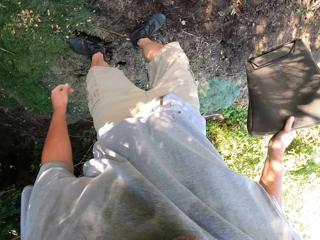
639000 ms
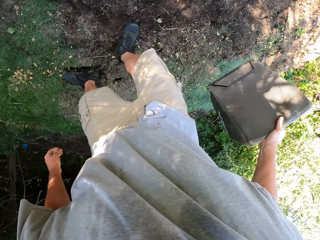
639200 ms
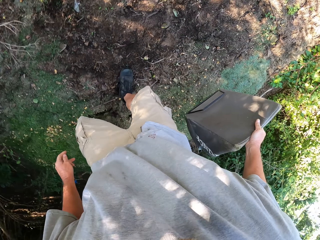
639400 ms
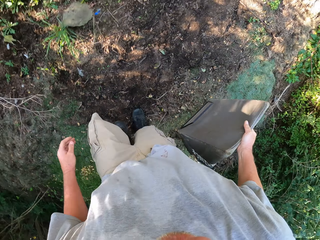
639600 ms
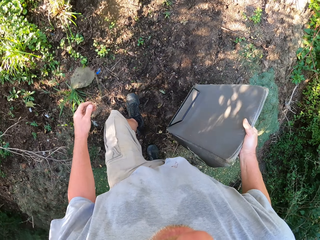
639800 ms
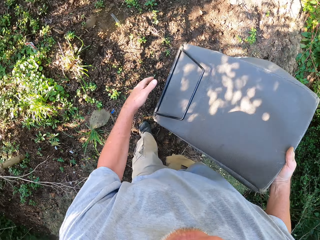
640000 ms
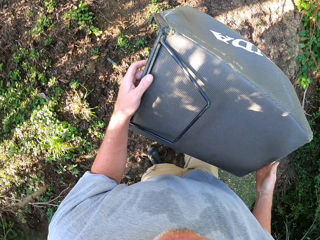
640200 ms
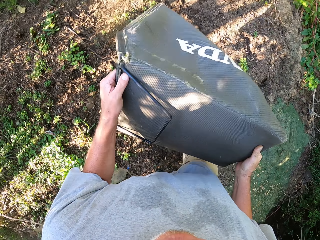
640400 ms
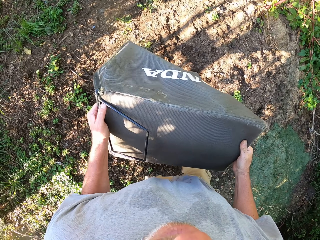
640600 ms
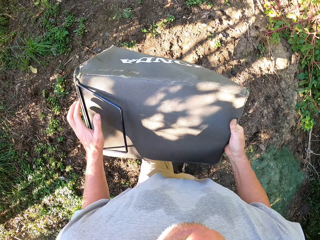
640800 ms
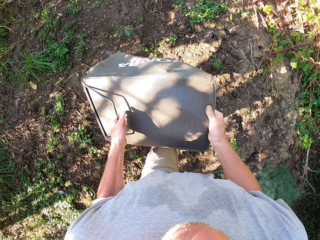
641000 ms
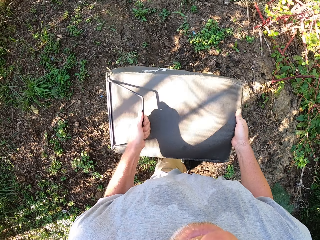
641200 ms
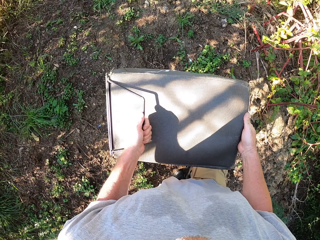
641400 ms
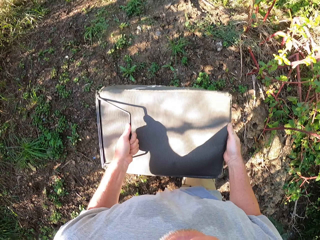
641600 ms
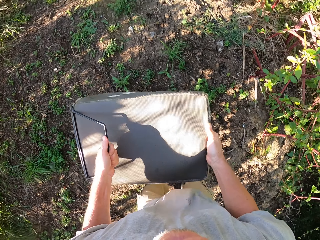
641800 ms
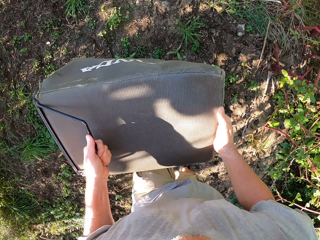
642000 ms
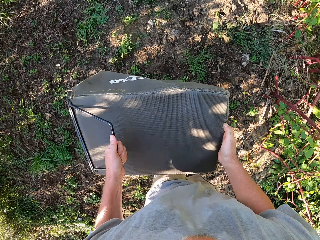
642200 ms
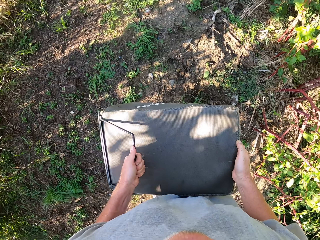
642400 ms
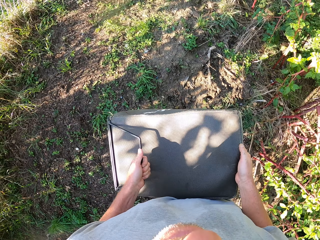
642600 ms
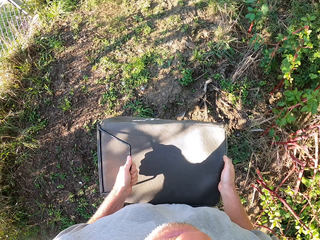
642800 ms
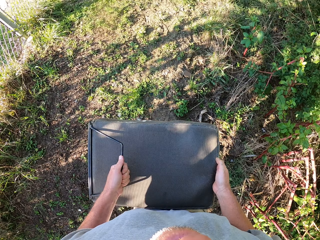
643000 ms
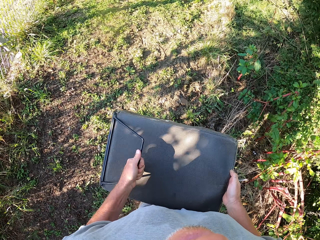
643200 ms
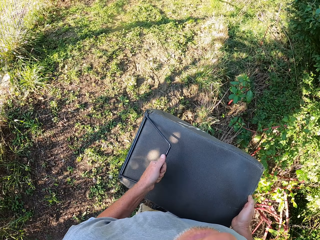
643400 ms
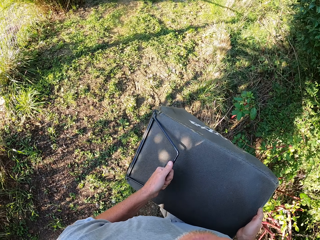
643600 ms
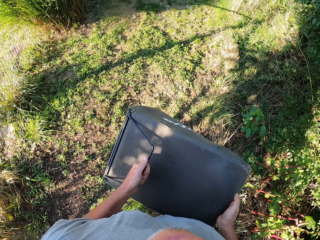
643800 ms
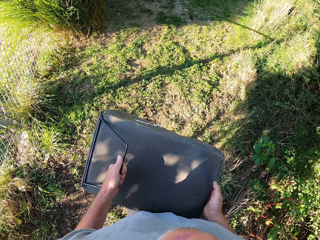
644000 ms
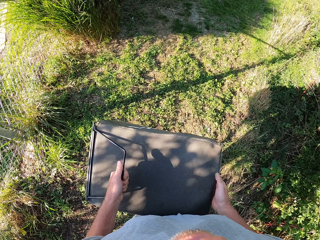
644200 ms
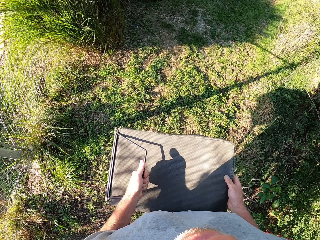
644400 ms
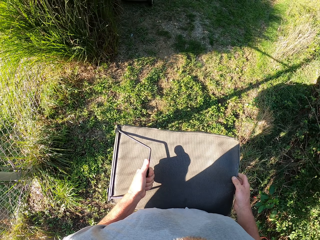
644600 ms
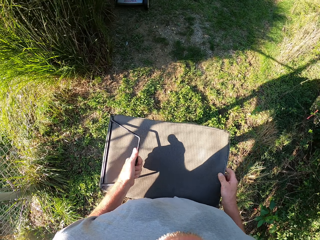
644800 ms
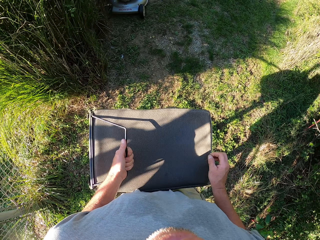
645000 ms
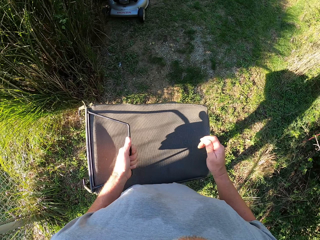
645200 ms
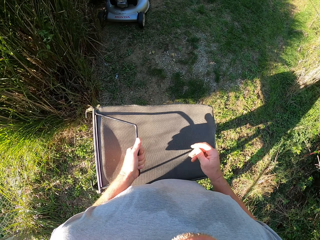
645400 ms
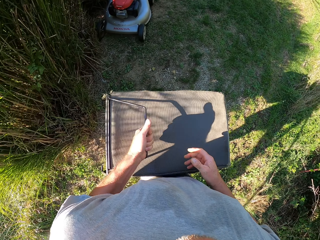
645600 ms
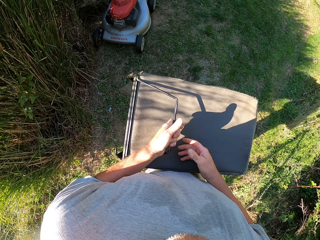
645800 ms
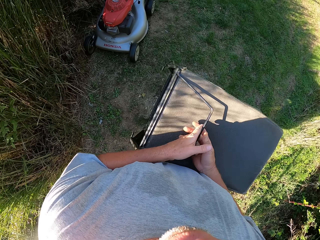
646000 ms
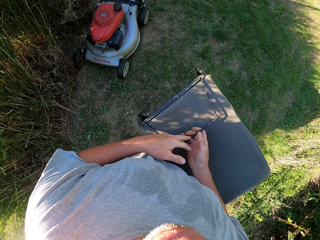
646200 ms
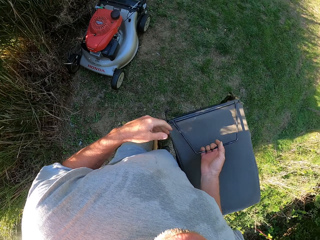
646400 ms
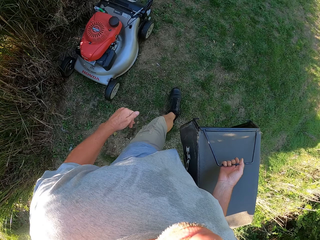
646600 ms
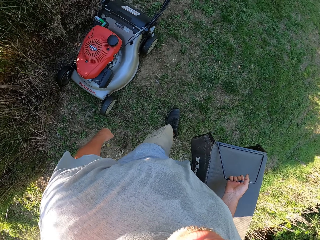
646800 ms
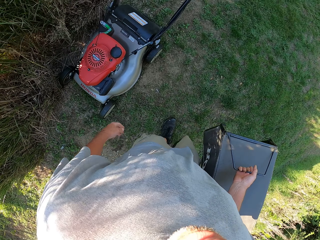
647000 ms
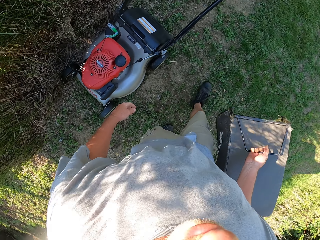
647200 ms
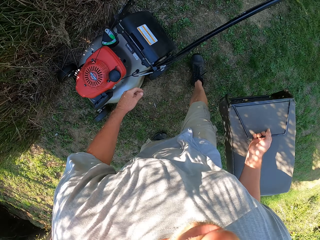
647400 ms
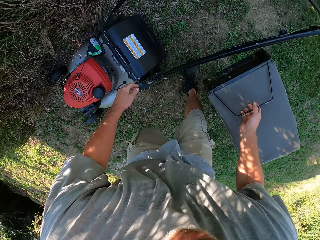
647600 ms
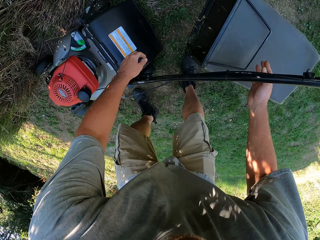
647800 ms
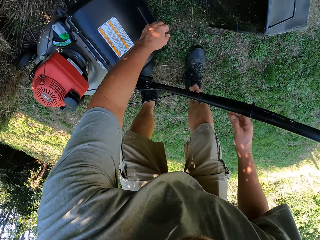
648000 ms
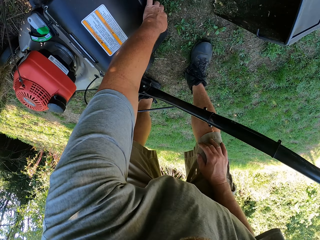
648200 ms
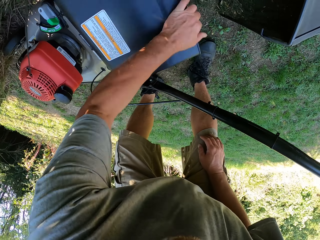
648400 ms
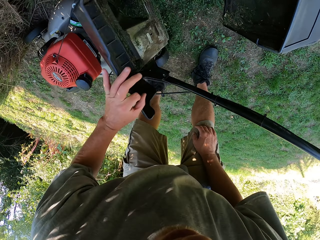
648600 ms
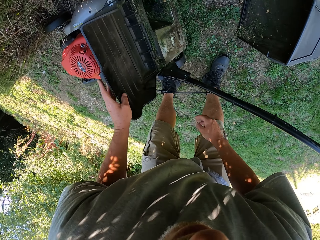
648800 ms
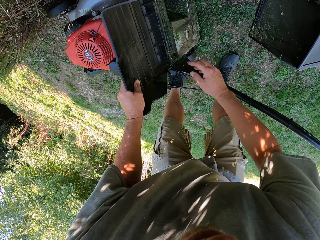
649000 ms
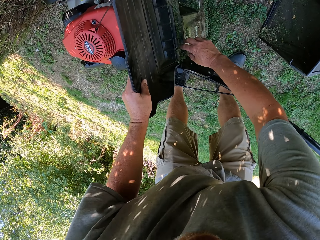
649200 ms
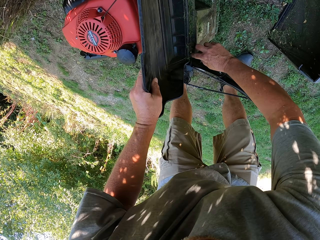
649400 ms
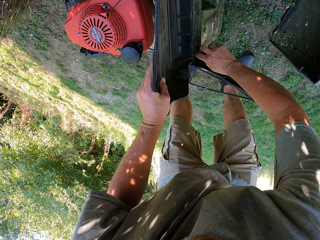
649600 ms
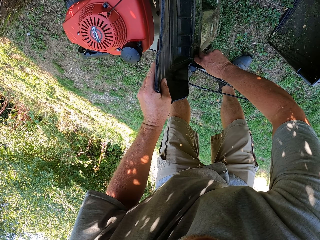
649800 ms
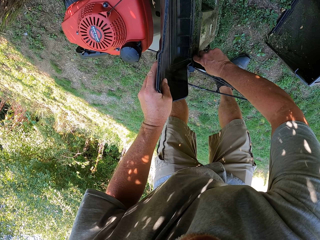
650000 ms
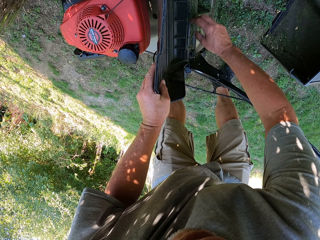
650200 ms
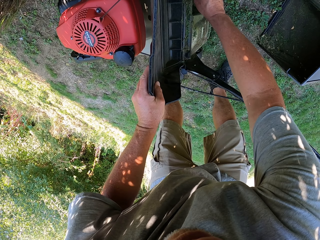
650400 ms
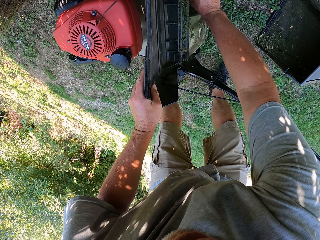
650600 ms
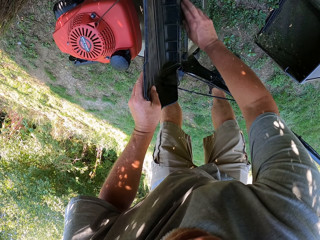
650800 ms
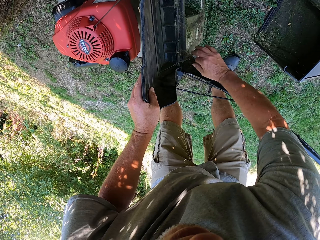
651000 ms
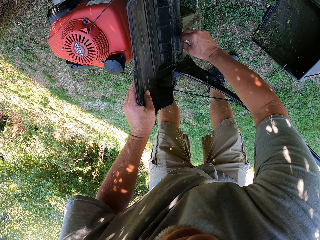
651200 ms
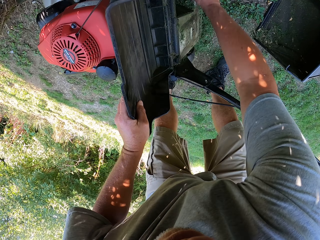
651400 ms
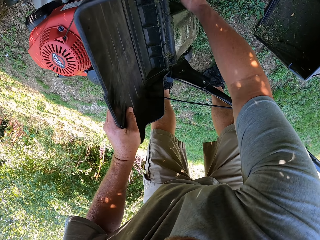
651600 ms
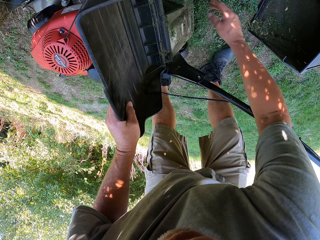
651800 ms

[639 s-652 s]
The camera wearer walks towards the lawn mower. They turn around, carry a bucket, and walk on the grass. They remove grass from the lawn mower and hold the mower.

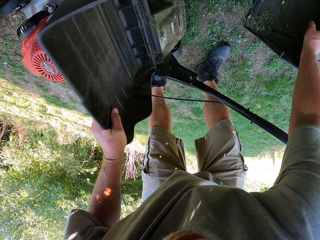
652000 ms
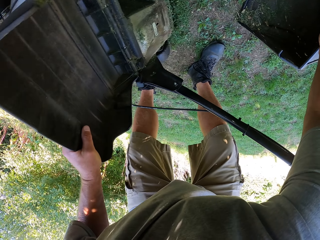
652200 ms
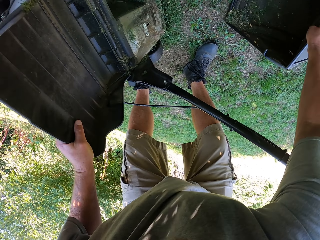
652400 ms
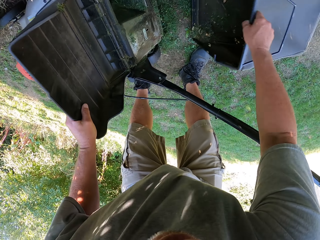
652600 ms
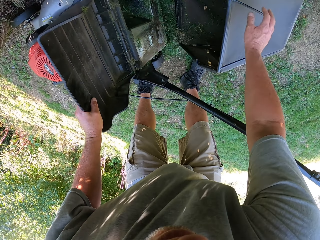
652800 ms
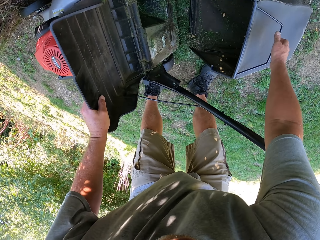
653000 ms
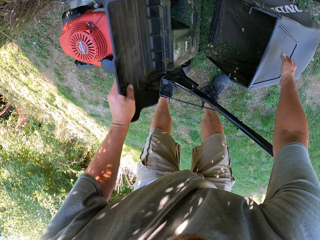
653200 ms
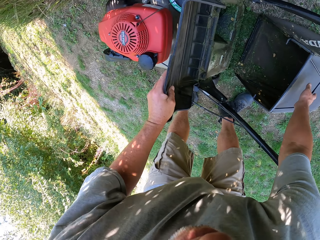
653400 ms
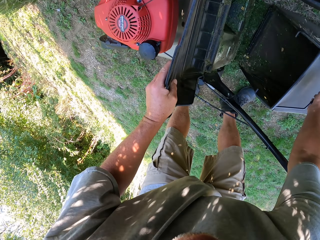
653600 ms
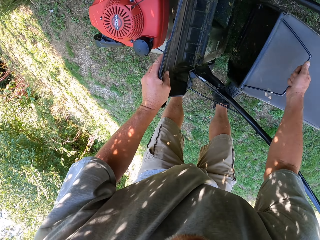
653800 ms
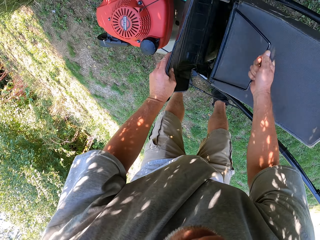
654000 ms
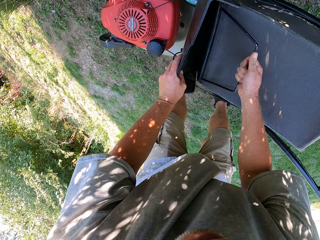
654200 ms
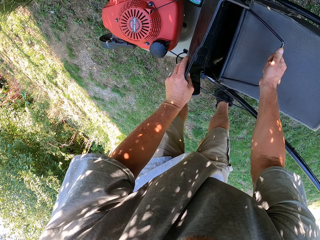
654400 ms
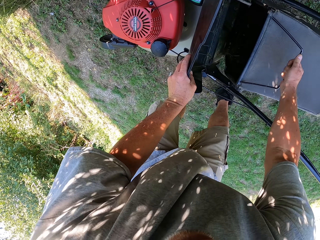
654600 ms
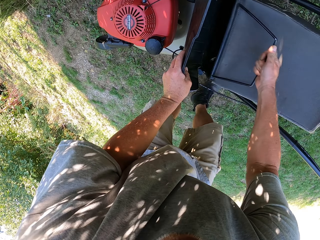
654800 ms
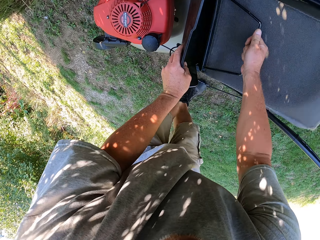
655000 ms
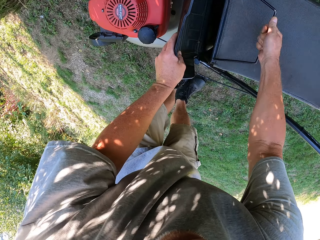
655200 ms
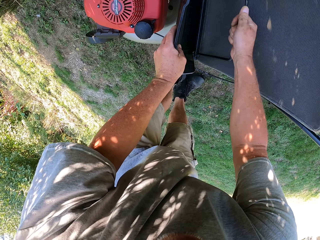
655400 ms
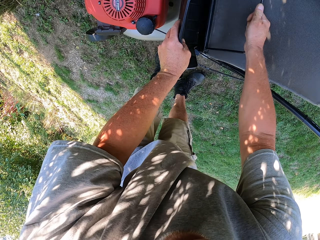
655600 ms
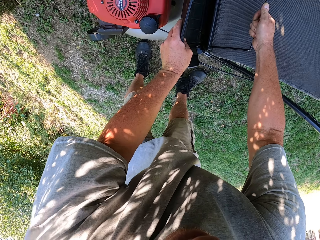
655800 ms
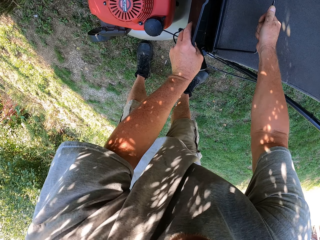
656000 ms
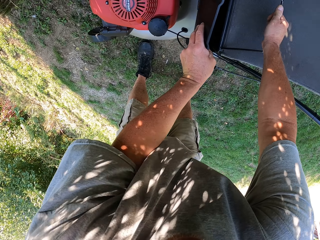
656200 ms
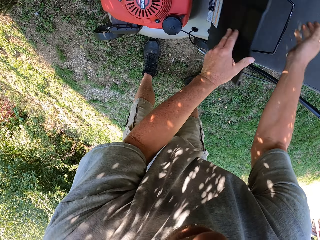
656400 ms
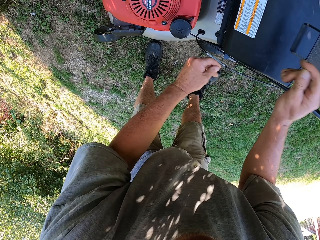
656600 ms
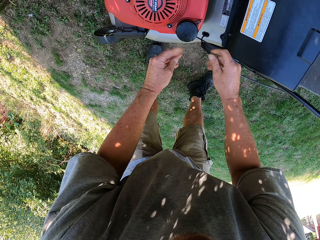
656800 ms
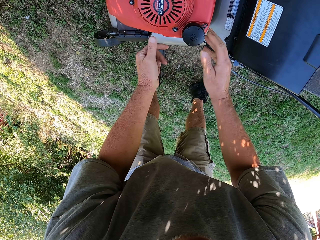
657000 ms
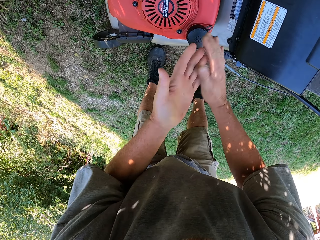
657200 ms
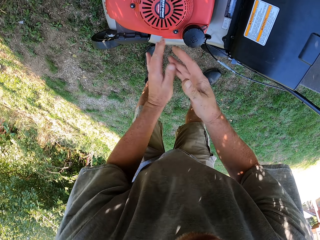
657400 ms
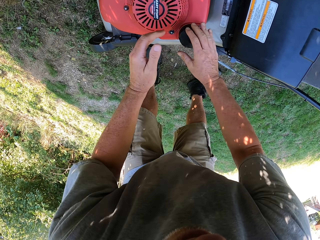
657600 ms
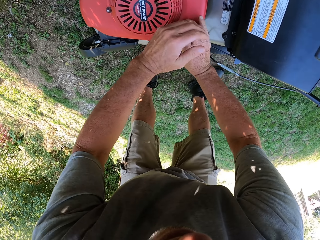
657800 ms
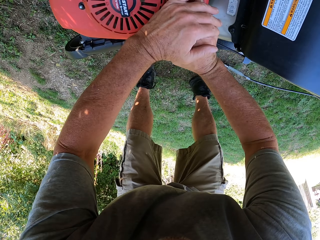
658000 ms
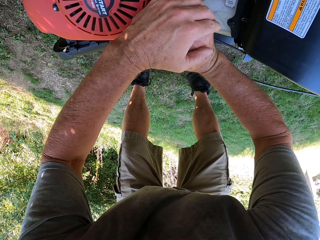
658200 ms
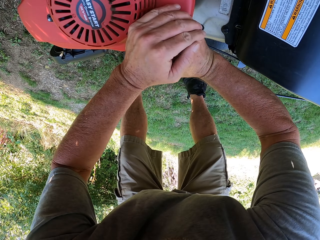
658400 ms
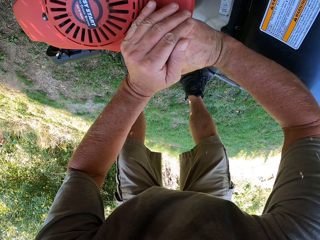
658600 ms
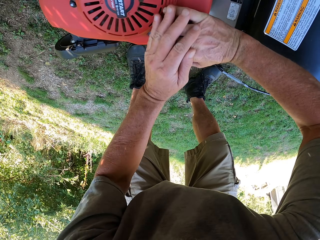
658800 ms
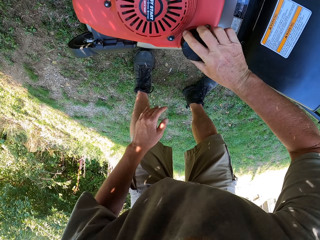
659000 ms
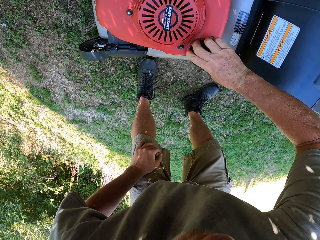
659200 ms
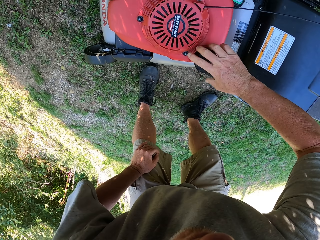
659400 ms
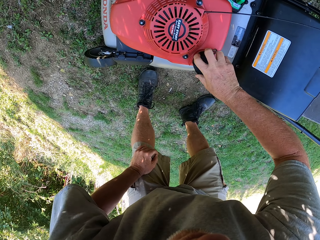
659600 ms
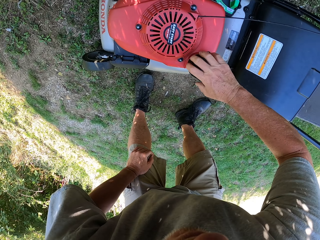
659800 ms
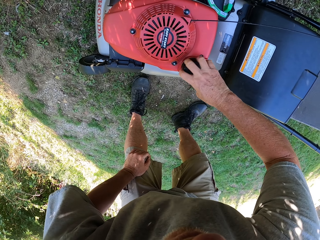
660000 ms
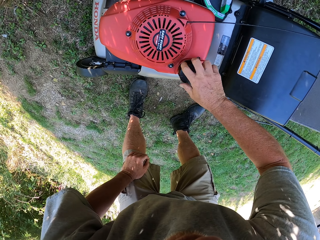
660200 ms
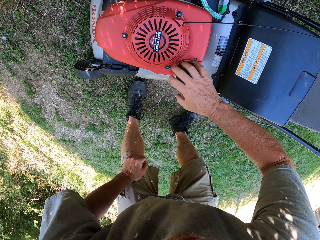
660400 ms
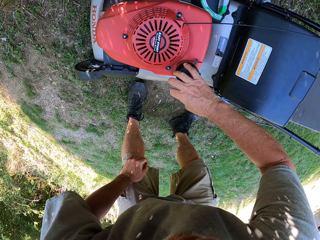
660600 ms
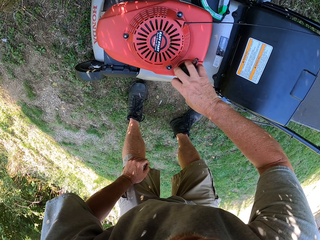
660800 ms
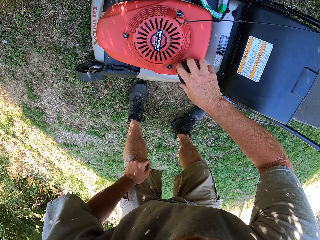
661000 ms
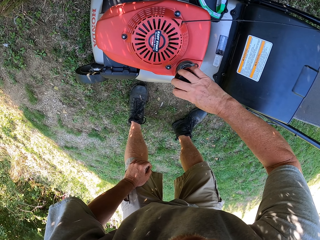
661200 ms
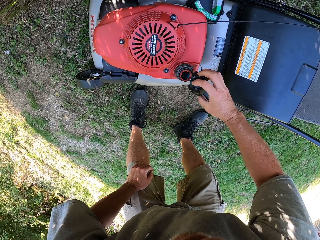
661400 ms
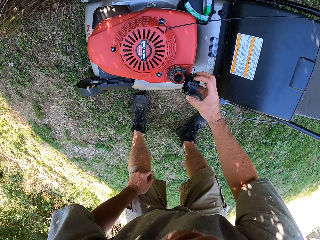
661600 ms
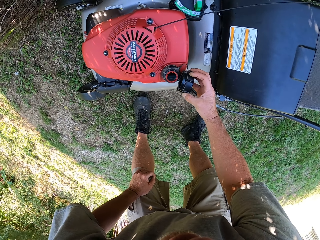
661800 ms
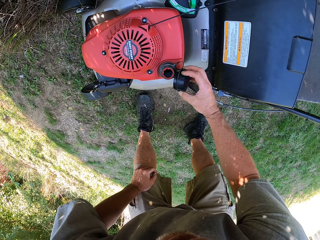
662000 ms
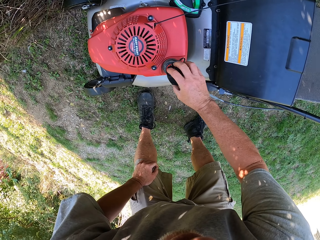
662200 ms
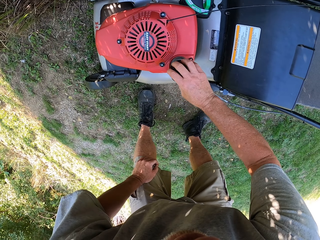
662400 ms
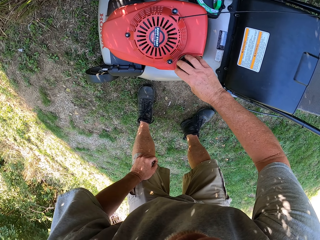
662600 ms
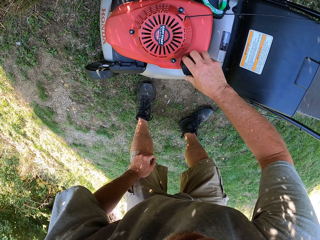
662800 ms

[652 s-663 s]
The camera wearer fixes back the grass bag. They put the bucket on the mower. They open the fuel tank.
